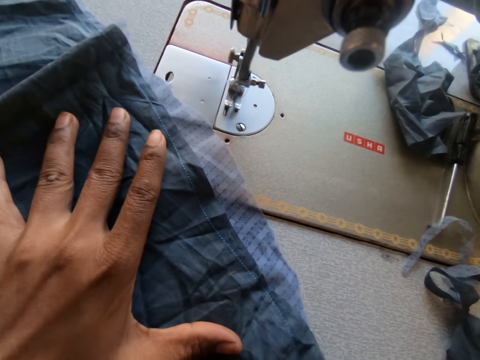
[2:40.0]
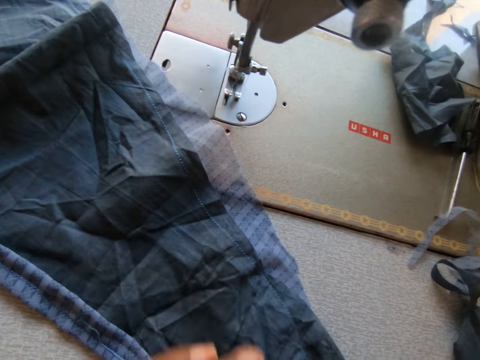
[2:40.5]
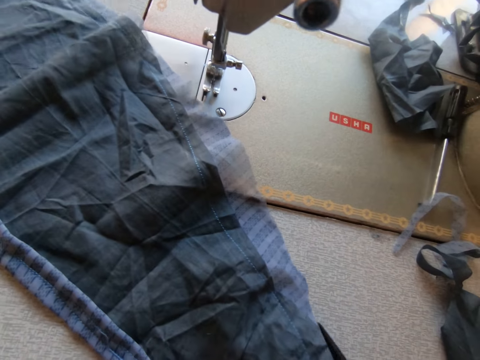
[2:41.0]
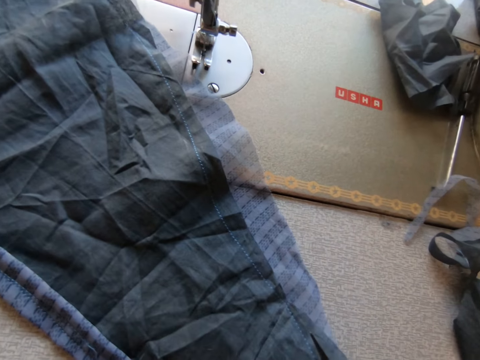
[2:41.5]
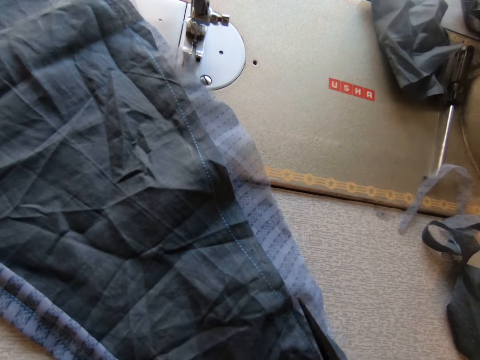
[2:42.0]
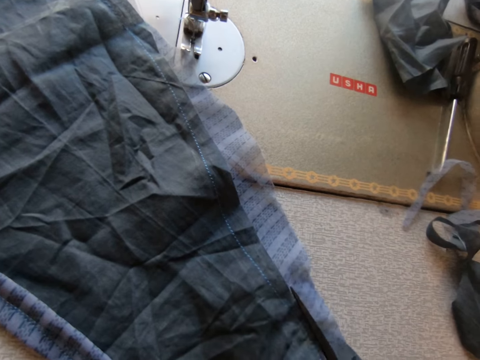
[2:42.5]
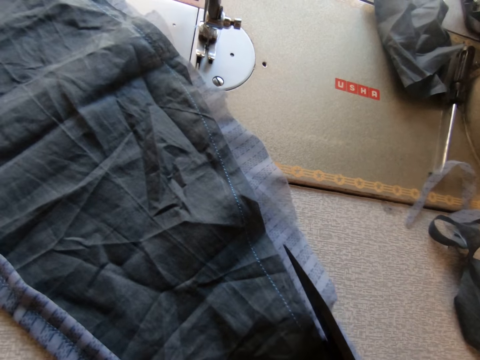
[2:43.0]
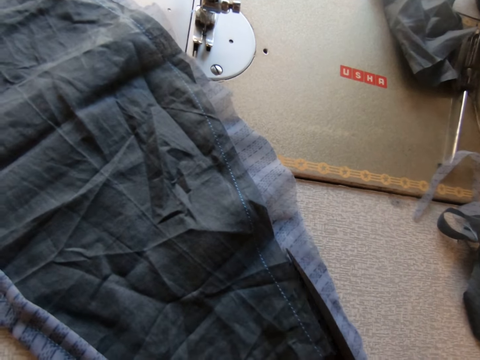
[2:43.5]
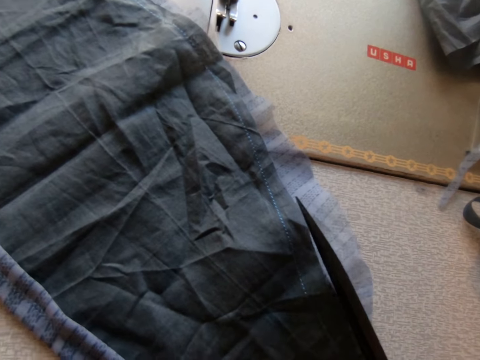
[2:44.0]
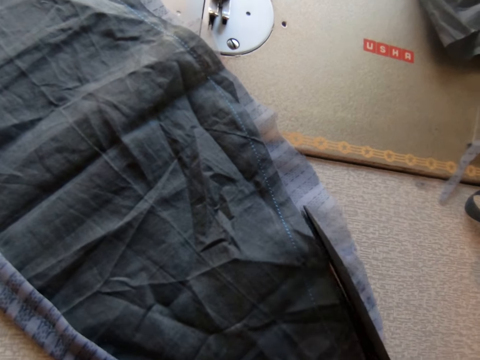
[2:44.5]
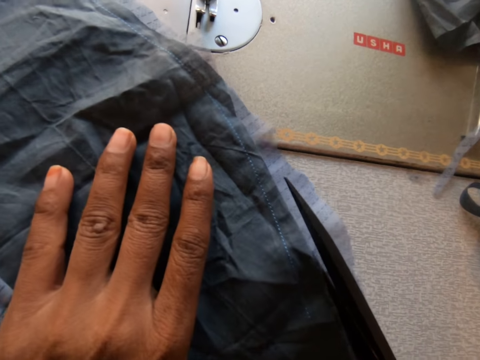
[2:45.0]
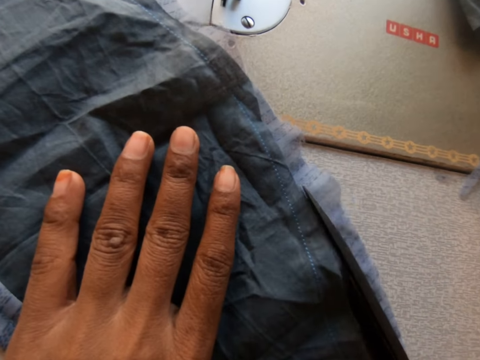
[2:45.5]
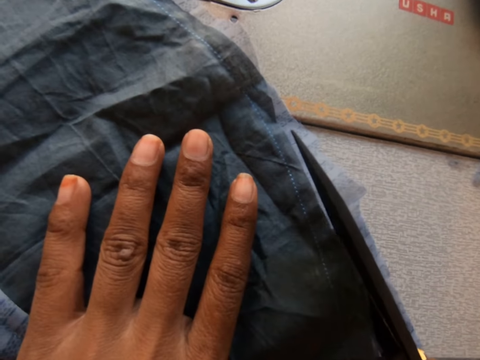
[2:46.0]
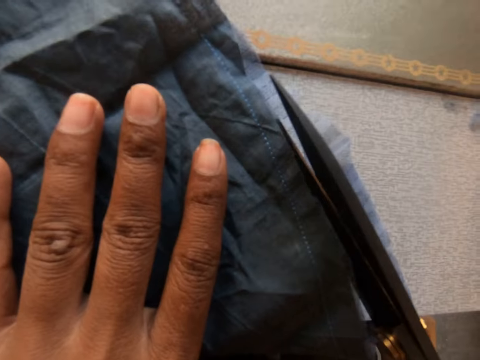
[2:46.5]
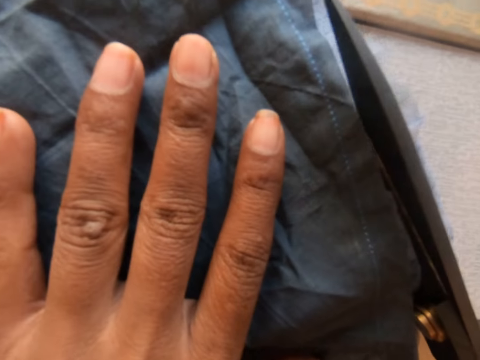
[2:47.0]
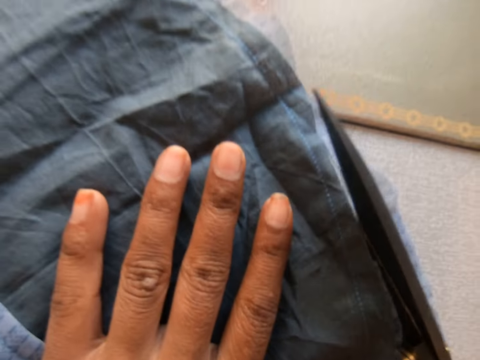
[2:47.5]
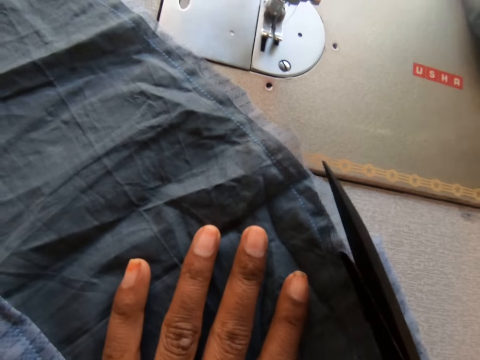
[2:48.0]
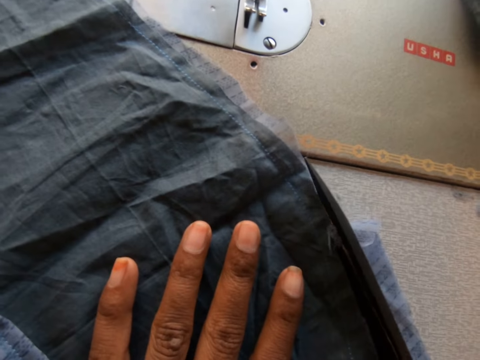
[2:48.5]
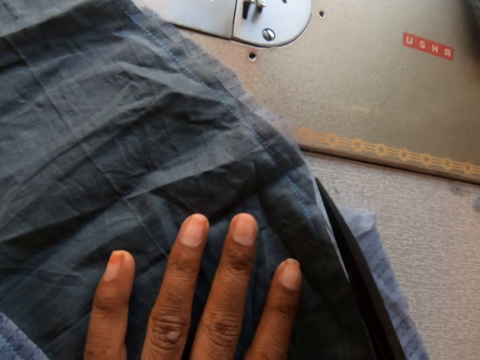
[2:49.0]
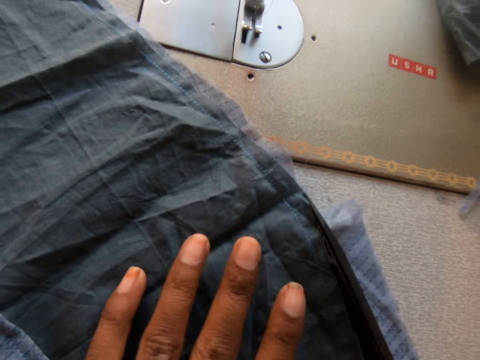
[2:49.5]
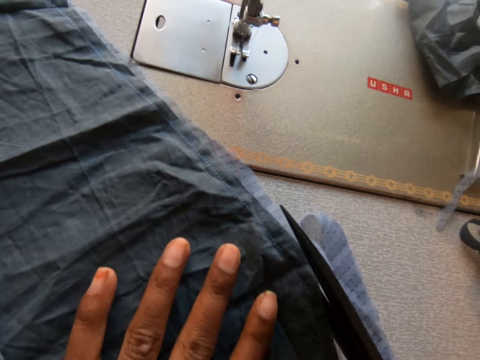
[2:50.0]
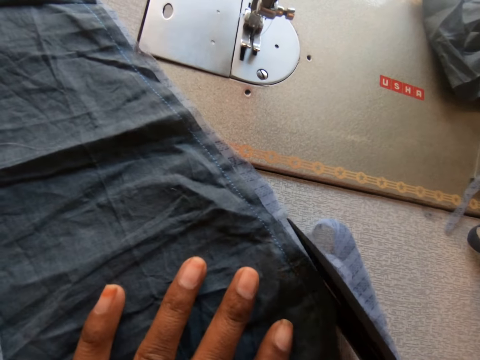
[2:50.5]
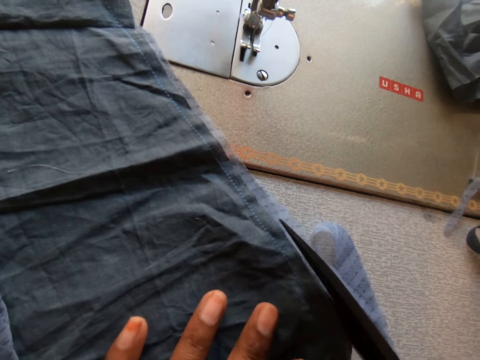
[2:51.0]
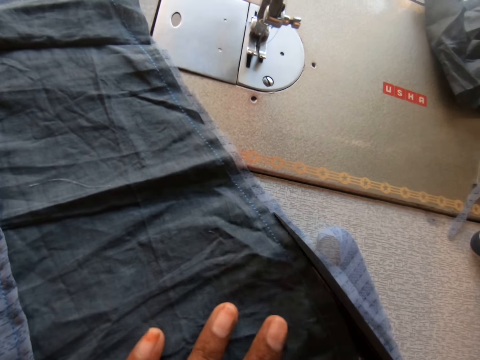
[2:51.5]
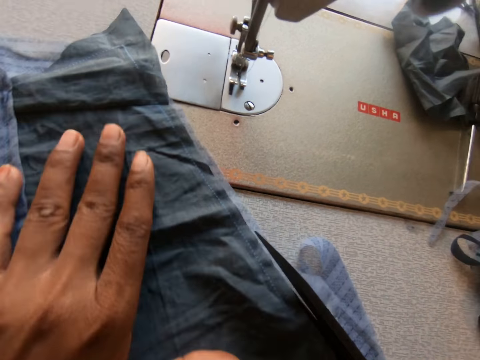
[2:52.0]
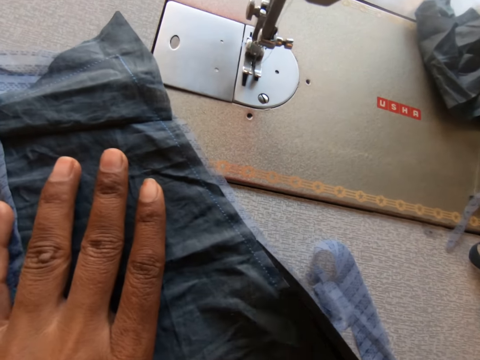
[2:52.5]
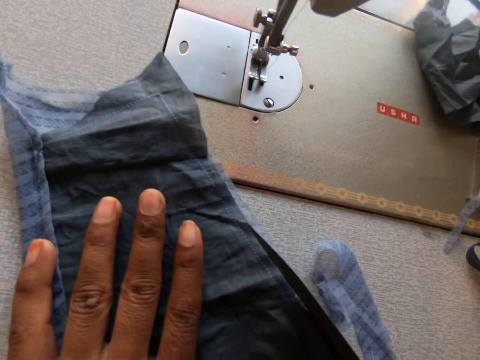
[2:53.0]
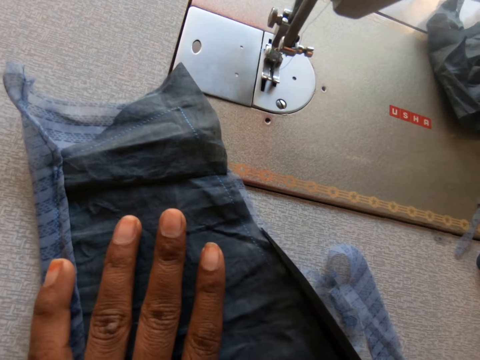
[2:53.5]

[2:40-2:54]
The camera wearer cuts the edge of the cloth on the sewing machine with the pair of scissors in her right hand. She adjusts the cloth on the sewing machine with her left hand. She cuts the edge of the cloth on the sewing machine with the pair of scissors in her right hand. She adjusts the cloth on the sewing machine with her left hand. She cuts the edge of the cloth on the sewing machine with the pair of scissors in her right hand.

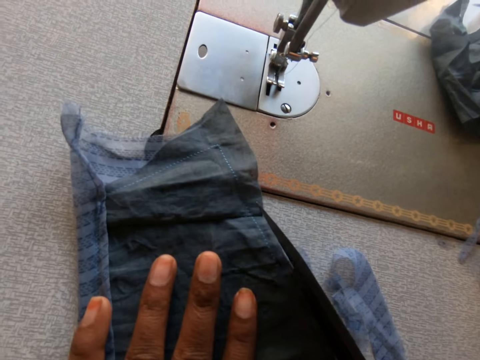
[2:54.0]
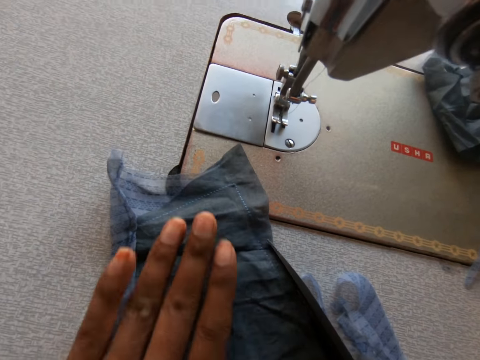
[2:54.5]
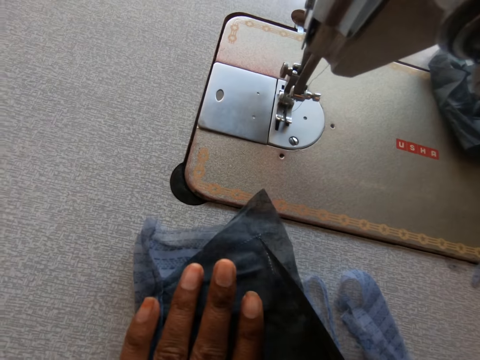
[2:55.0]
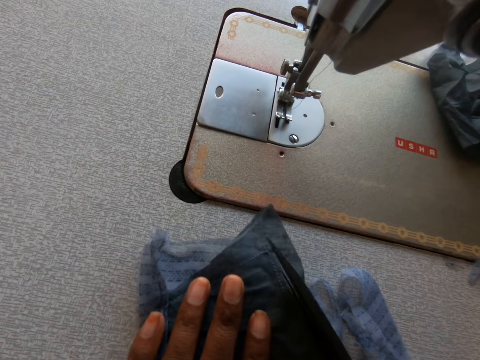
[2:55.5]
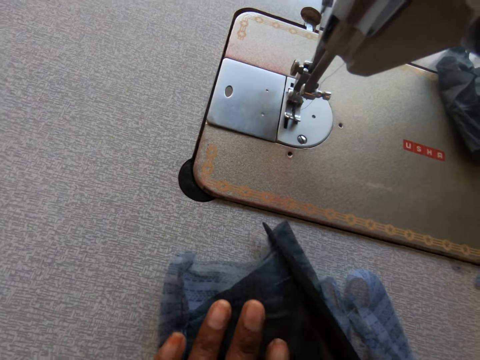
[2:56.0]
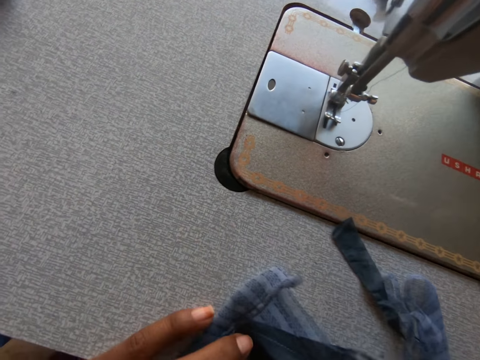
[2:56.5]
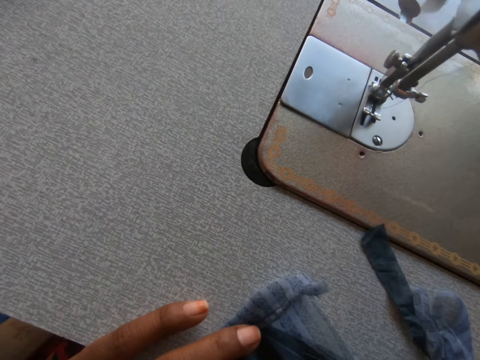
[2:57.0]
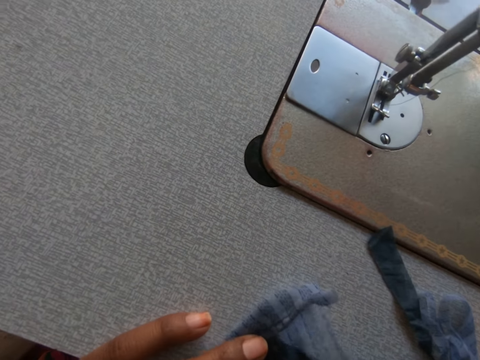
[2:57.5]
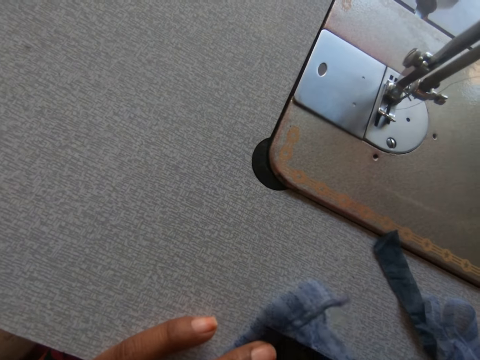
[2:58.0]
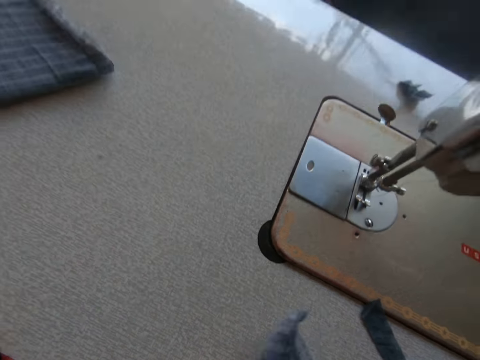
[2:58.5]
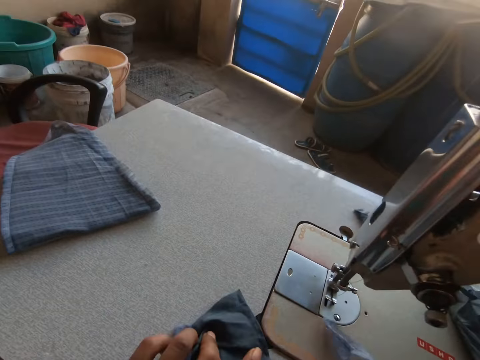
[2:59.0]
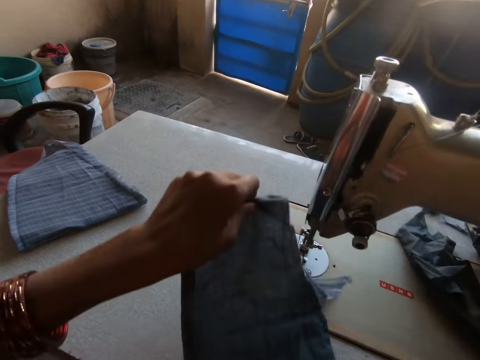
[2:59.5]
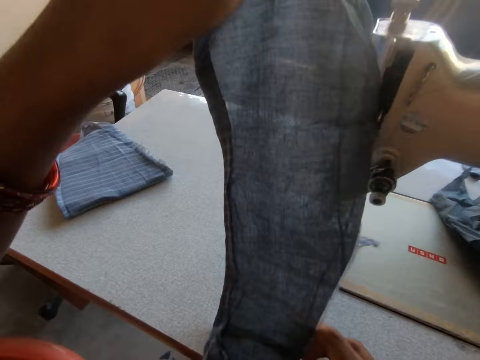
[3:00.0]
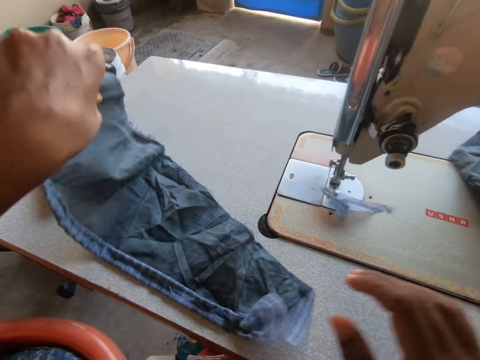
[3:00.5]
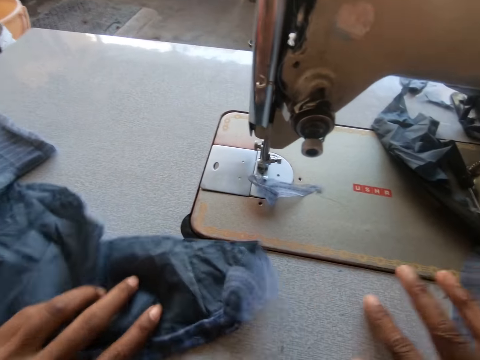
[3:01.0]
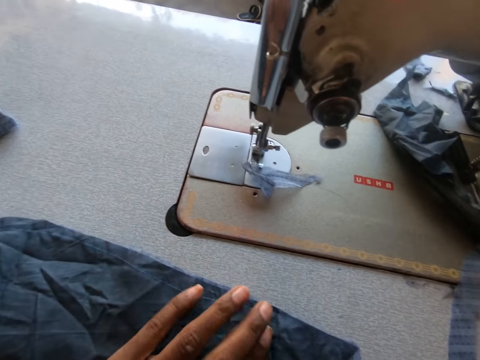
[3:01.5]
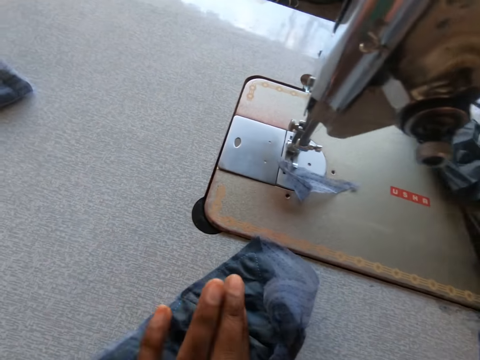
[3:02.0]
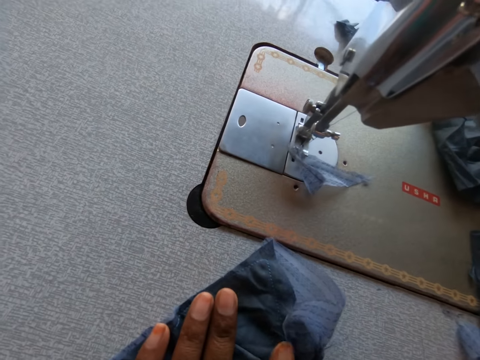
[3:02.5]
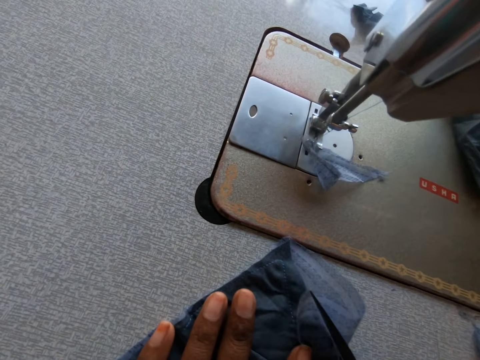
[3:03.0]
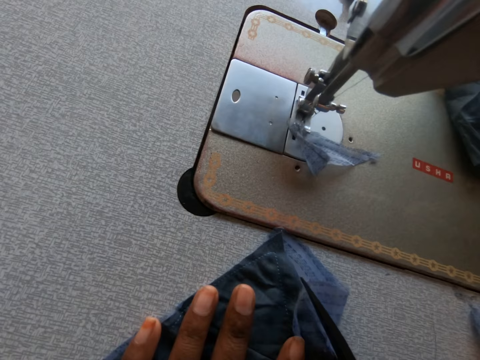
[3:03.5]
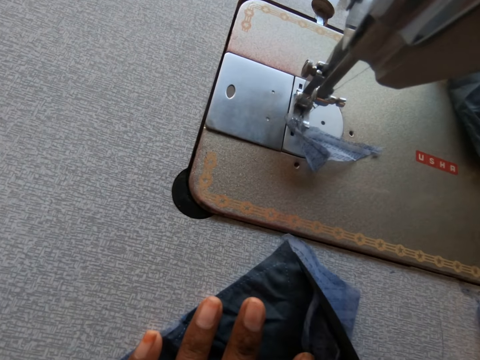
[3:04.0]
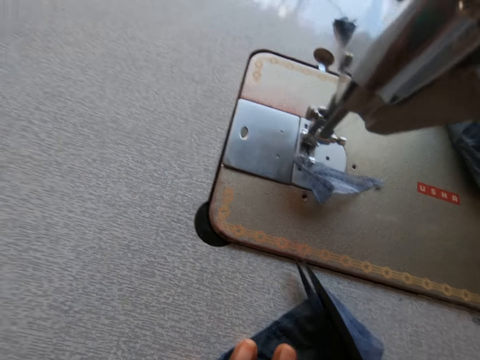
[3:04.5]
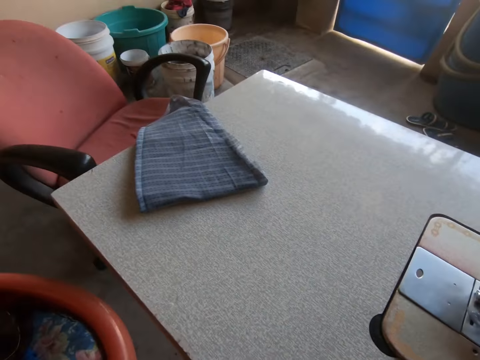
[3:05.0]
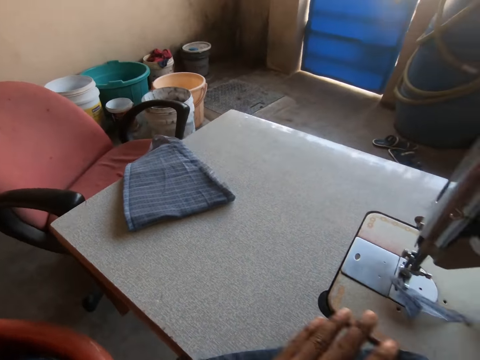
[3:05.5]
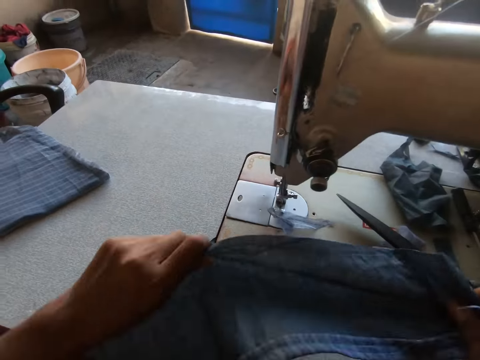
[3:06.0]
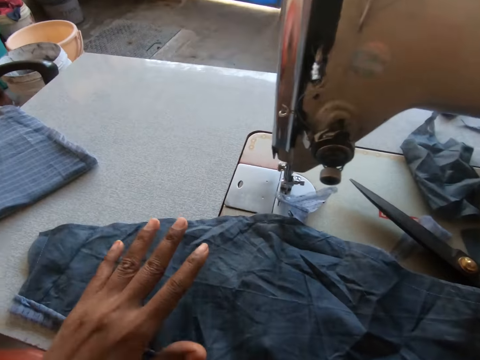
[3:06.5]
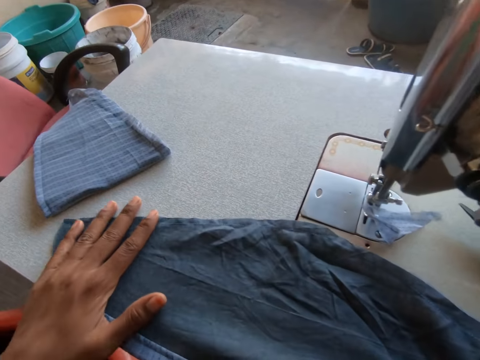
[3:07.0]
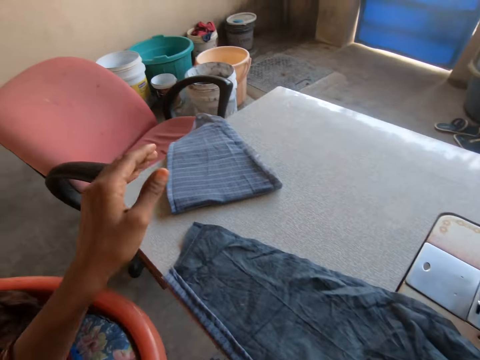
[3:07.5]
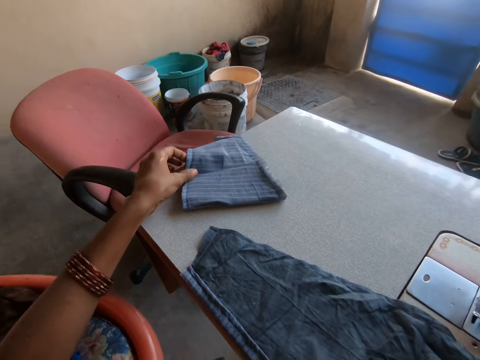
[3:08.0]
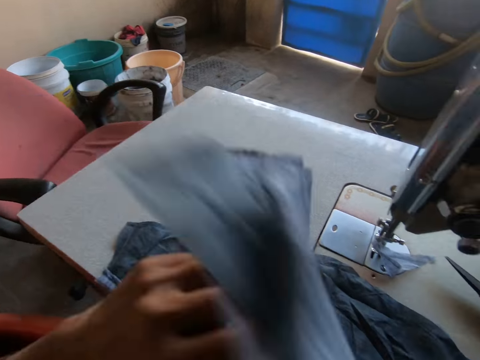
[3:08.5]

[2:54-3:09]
The camera wearer raises the cloth on the sewing machine with her left hand. She puts the cloth on the Singer table and turns the cloth. She cuts the edge of the cloth on the sewing machine with the pair of scissors in her right hand. She looks around. She arranges the cloth on the sewing machine with both hands. She puts the cloth on the Singer table and straightens the cloth. She picks a striped cloth on the sewing machine with her left hand.
